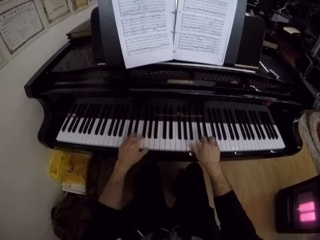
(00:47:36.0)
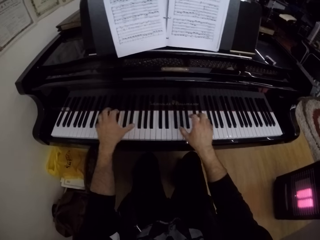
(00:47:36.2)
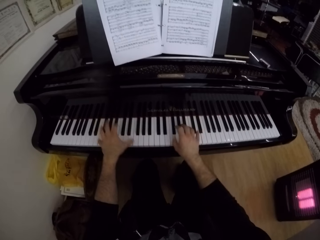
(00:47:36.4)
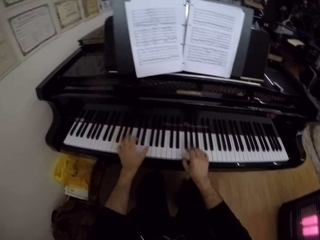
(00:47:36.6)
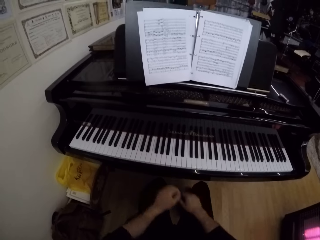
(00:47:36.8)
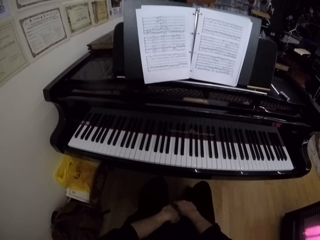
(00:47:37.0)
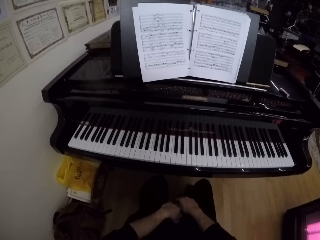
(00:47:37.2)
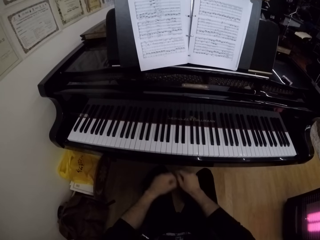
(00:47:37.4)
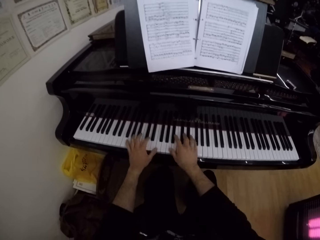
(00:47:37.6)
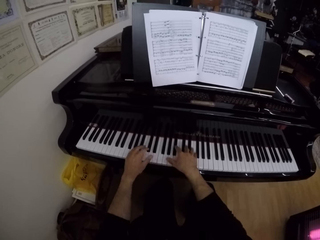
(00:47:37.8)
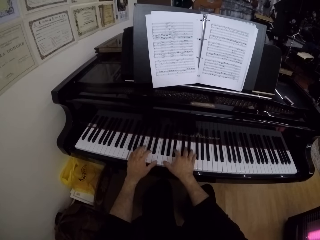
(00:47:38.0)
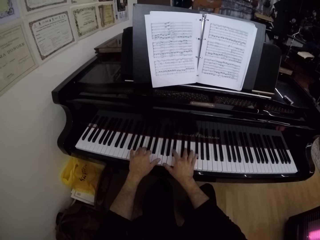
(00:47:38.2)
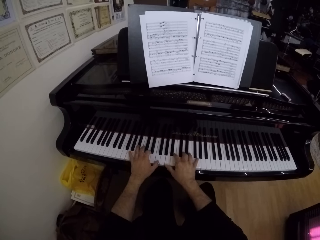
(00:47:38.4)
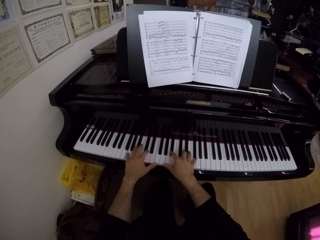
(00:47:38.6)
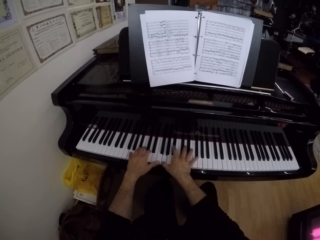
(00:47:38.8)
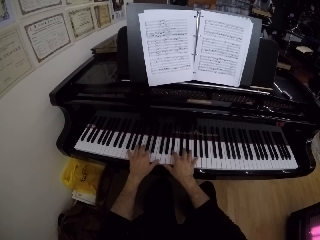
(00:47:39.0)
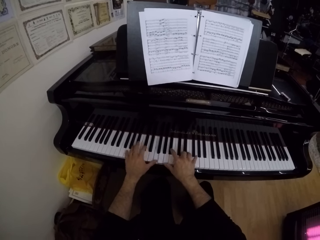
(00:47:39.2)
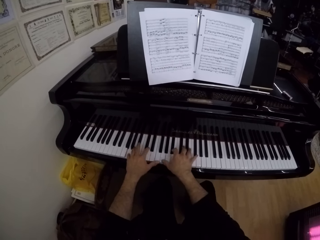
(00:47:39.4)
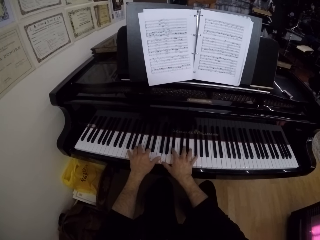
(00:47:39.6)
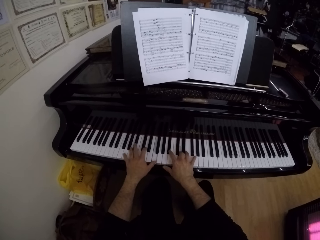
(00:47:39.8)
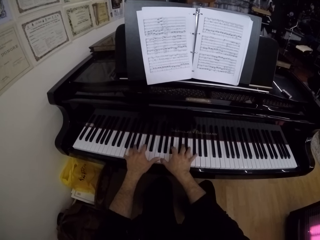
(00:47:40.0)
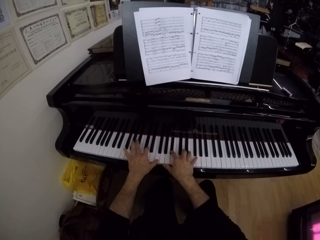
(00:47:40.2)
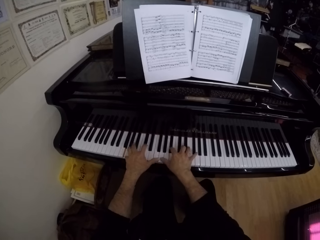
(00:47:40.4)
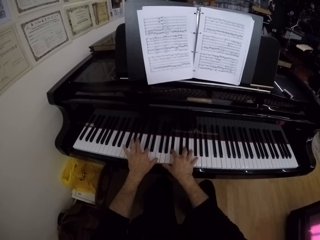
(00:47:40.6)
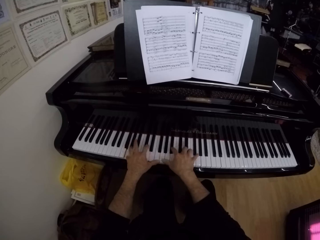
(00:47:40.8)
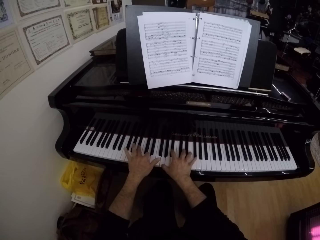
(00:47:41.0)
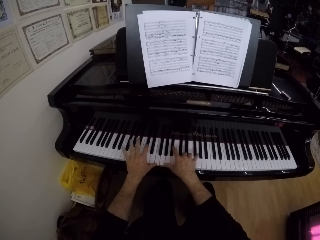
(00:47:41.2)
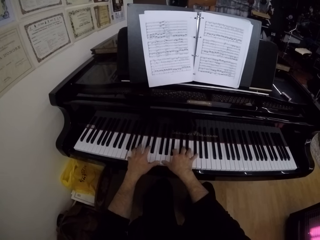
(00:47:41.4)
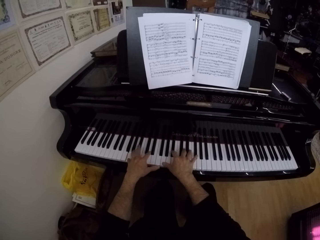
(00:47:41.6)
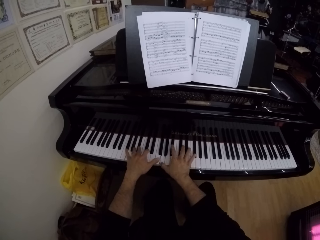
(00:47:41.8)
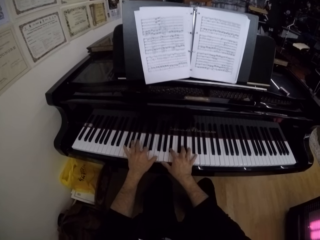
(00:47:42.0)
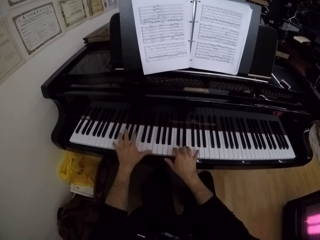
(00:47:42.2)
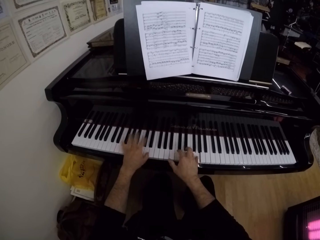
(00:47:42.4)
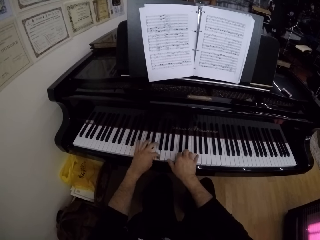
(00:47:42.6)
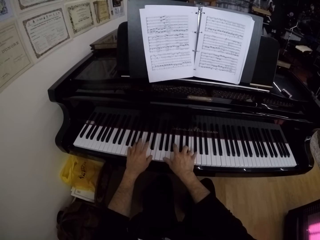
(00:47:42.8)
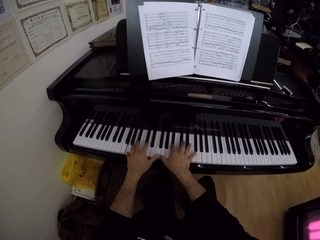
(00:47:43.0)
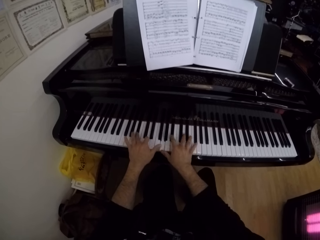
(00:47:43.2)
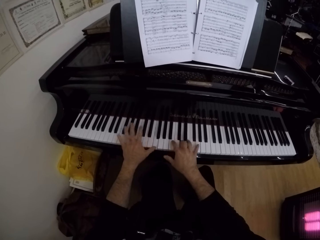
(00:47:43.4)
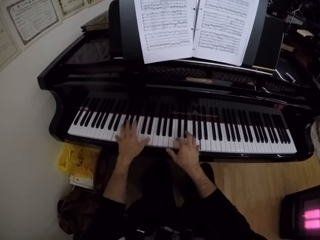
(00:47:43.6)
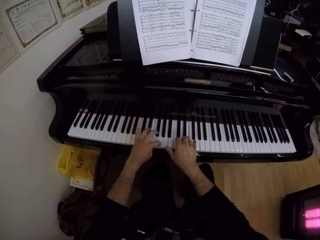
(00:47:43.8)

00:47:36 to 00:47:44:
The camera wearer puts both hands on his lap. He looks around. He plays the keys on the keyboard of the grand piano with both hands.

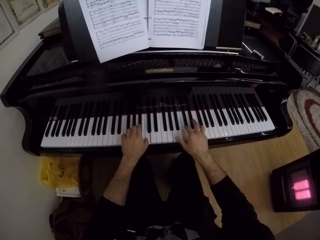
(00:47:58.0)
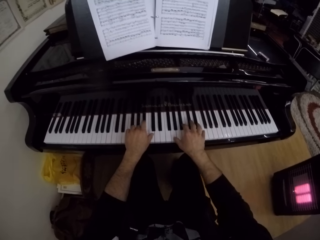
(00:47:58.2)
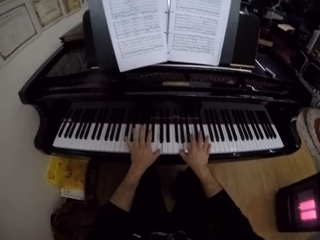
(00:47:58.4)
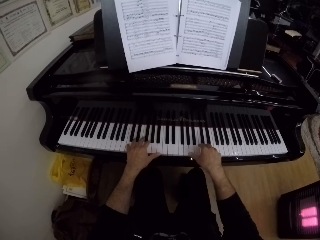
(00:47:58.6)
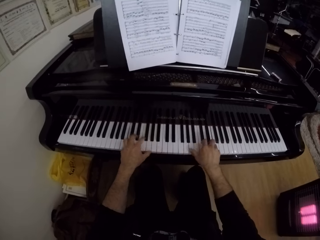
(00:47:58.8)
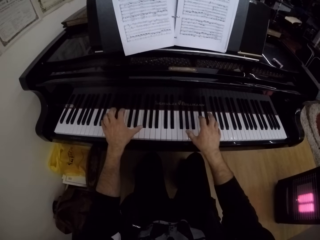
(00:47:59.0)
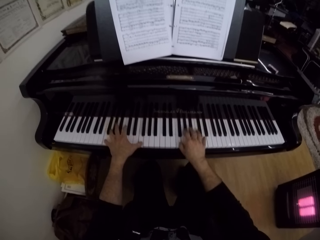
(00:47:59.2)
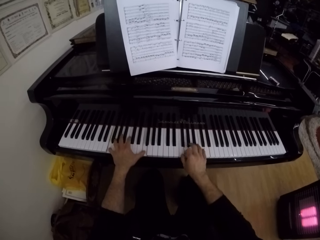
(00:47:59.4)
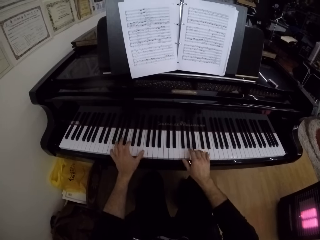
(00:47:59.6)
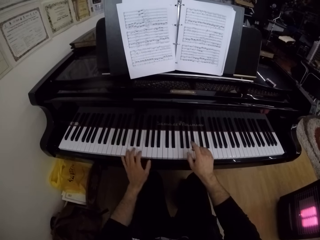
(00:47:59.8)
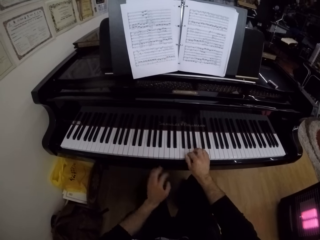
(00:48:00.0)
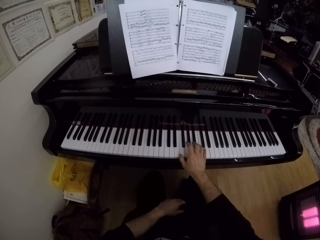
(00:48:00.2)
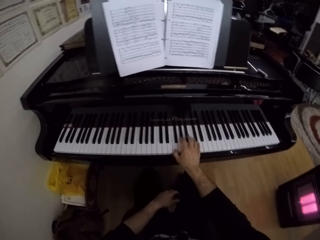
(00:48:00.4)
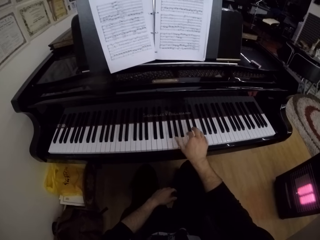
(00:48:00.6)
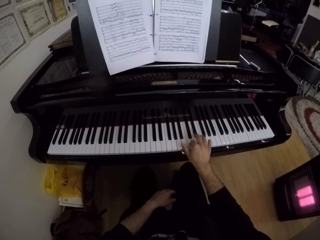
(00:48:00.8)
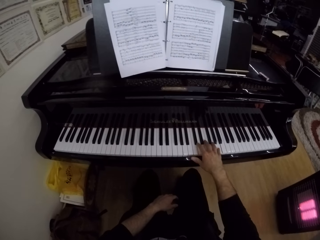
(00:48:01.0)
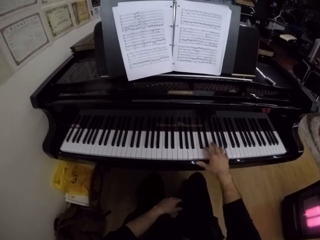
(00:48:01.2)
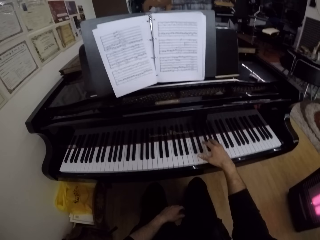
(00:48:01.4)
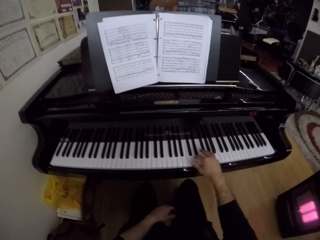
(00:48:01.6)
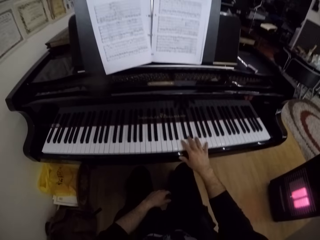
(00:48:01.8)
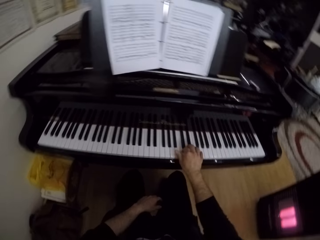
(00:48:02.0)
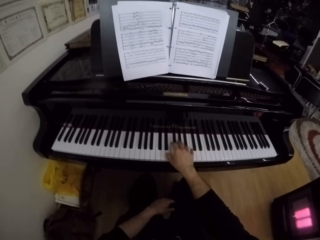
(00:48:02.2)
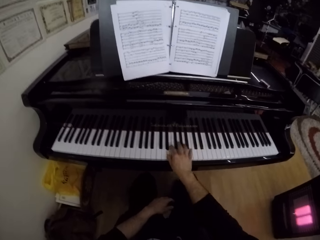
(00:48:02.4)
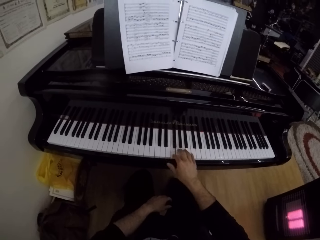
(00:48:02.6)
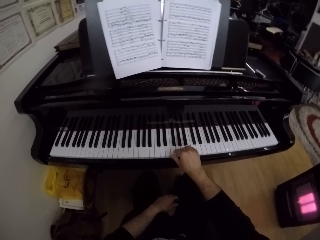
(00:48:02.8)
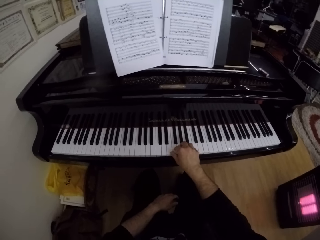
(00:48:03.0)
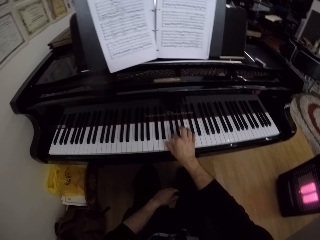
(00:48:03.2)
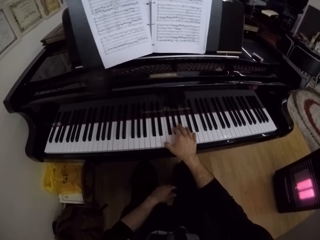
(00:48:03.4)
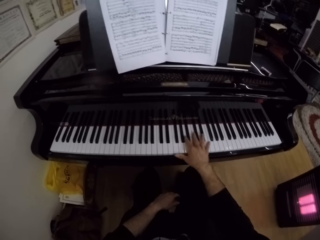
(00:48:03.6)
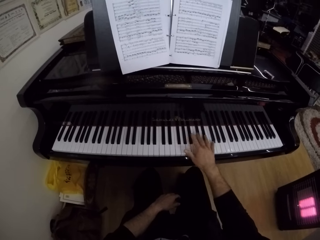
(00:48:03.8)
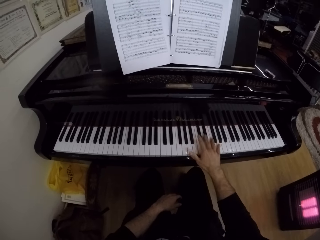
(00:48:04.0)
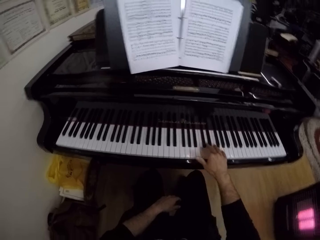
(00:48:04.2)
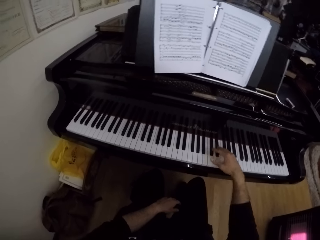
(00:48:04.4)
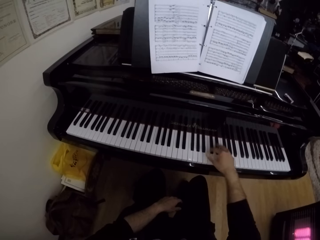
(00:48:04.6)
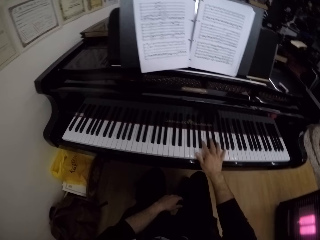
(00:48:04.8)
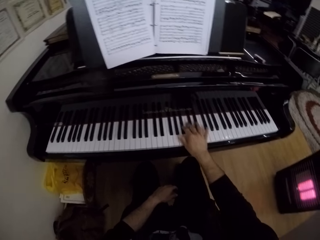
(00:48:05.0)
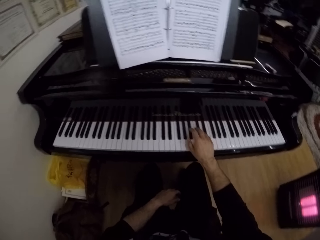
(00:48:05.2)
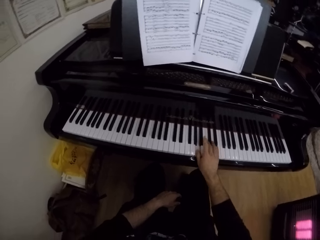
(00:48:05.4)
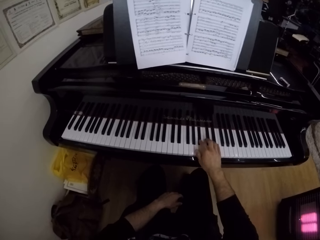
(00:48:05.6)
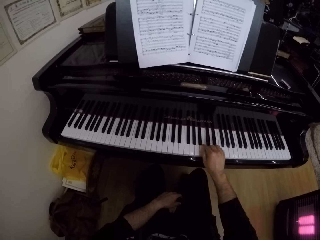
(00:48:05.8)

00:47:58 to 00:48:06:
The camera wearer plays the keys on the keyboard of the grand piano with his right hand. He puts his left hand on his left lap.

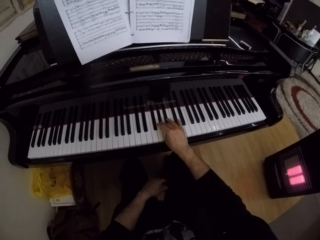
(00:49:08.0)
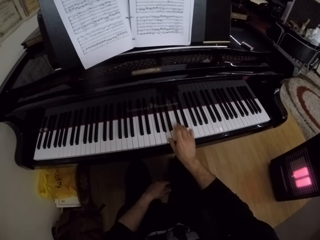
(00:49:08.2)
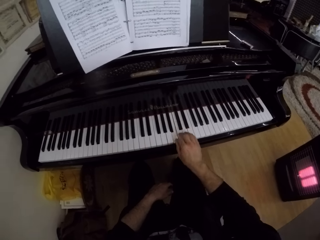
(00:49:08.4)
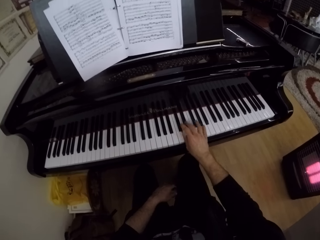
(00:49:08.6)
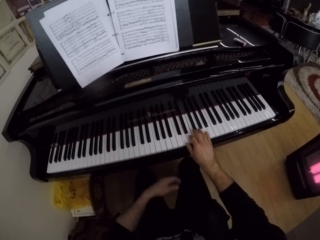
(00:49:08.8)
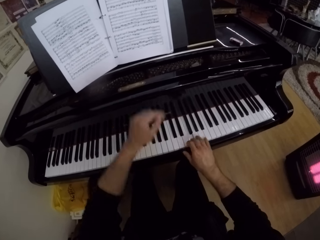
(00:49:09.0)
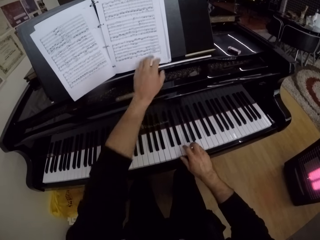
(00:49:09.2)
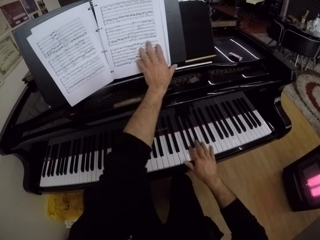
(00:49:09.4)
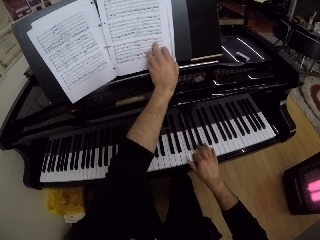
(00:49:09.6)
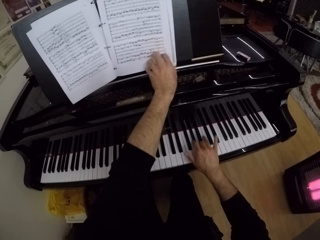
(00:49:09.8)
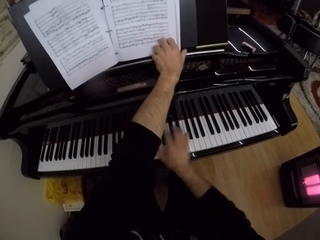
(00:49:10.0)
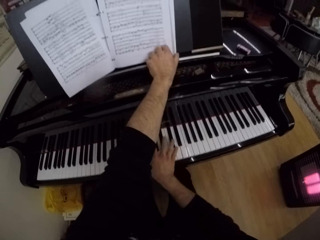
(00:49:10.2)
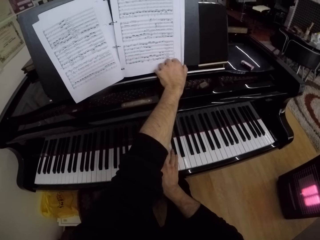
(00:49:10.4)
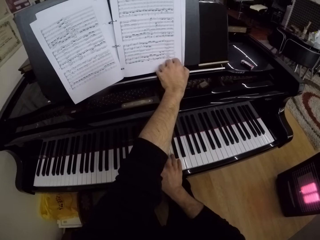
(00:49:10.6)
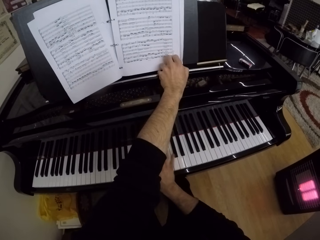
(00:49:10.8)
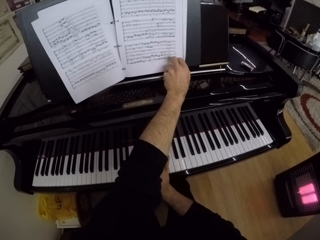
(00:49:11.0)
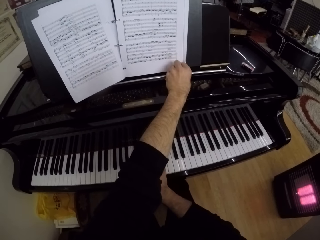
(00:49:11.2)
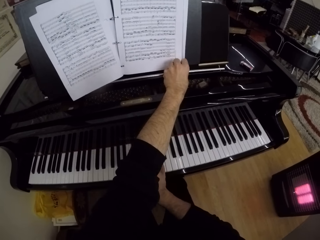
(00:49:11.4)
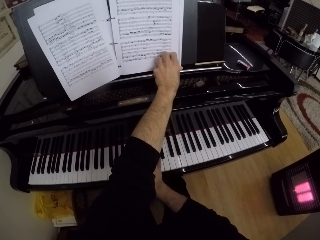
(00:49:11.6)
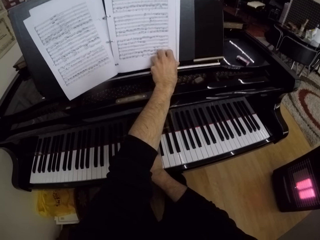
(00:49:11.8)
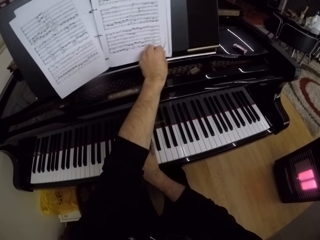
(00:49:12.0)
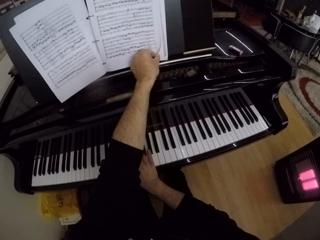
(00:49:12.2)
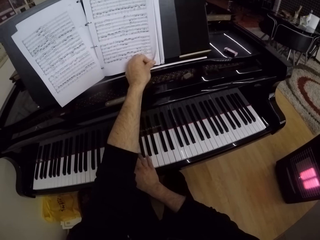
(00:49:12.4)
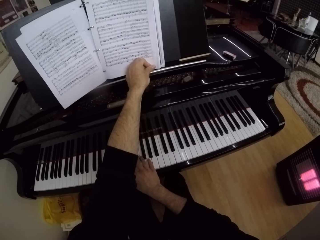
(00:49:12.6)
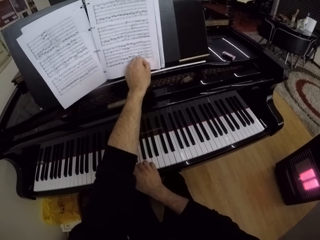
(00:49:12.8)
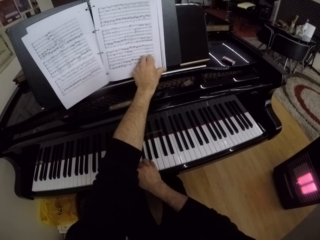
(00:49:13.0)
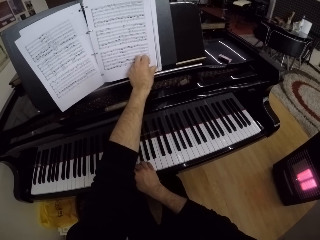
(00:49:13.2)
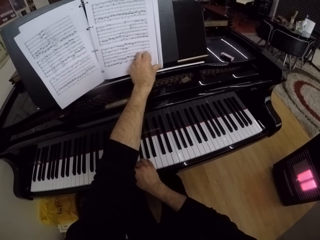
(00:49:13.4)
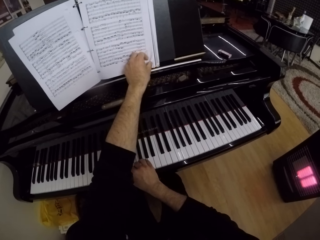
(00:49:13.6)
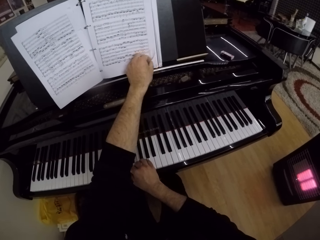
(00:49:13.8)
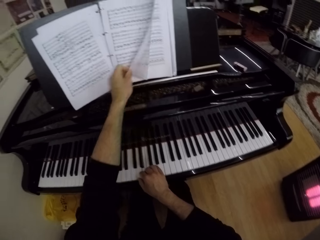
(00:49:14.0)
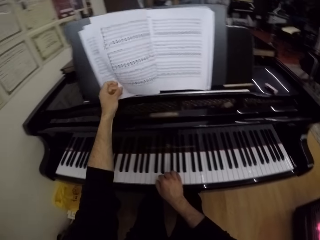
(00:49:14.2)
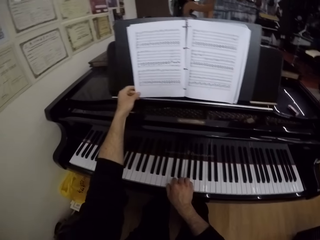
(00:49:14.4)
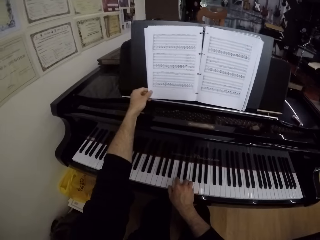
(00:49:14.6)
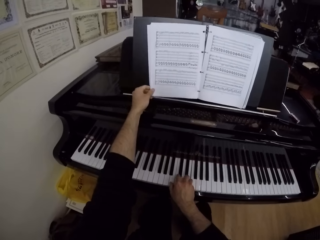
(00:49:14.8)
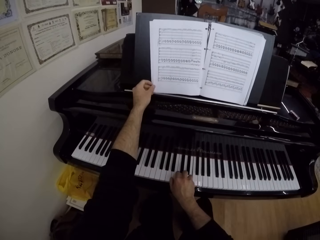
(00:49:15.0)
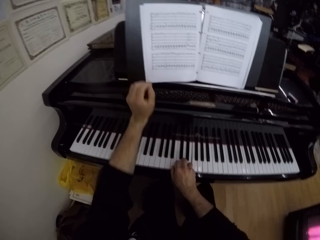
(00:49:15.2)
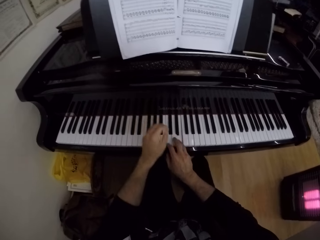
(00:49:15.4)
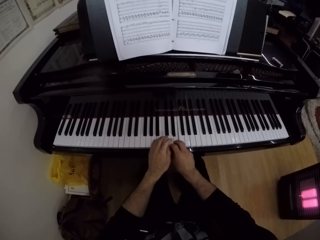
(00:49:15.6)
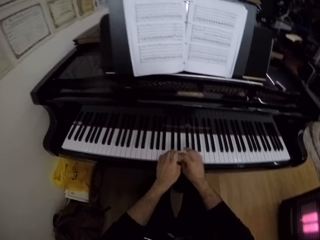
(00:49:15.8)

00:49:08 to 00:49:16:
The camera wearer flips the page of the music sheet on the music rack with his left hand. He touches a page of a book. He flips a page of the book.
